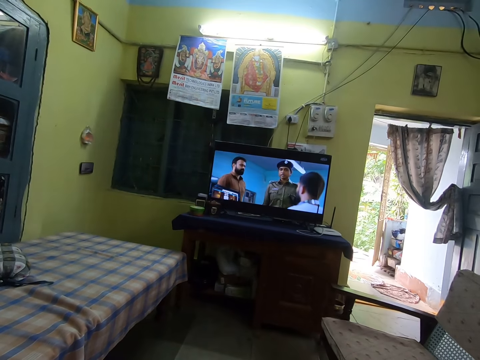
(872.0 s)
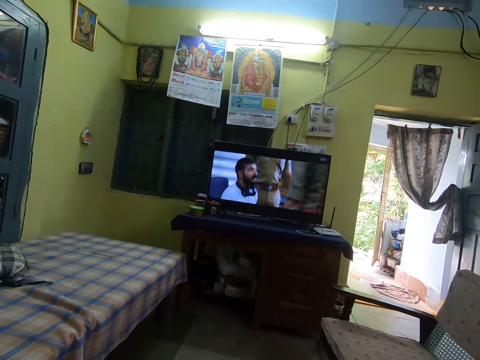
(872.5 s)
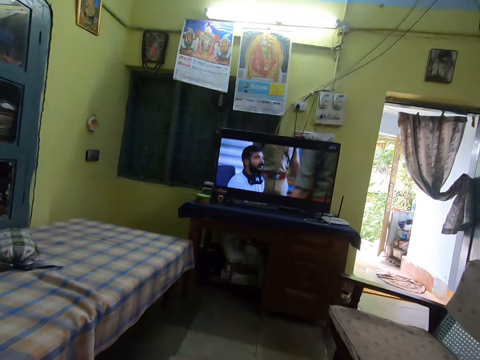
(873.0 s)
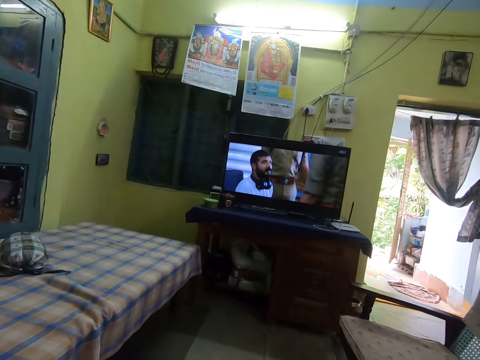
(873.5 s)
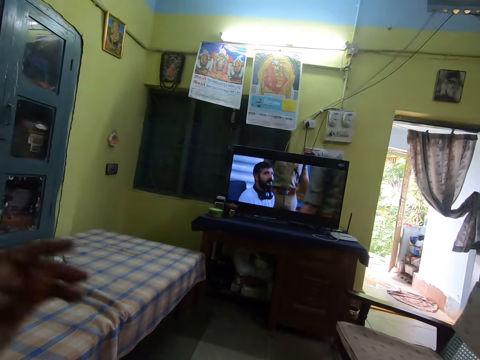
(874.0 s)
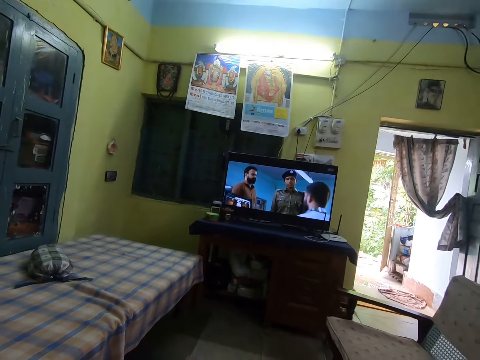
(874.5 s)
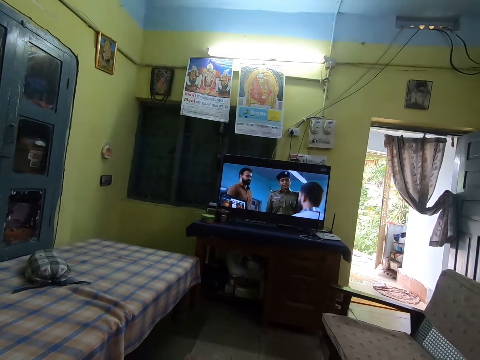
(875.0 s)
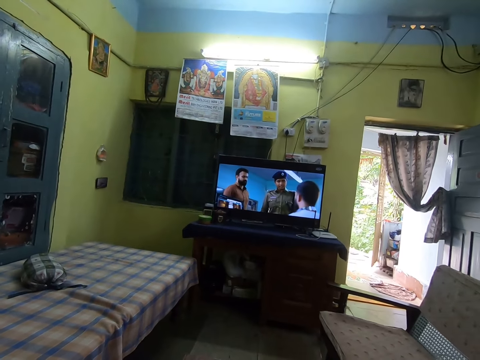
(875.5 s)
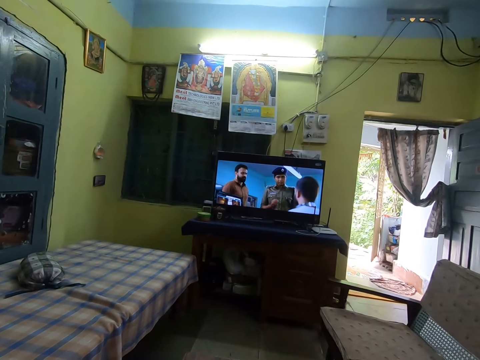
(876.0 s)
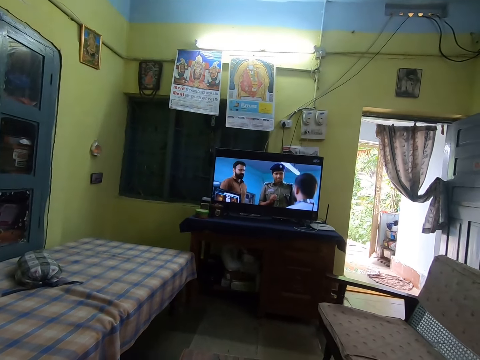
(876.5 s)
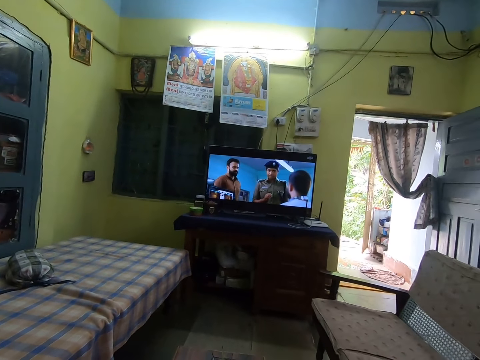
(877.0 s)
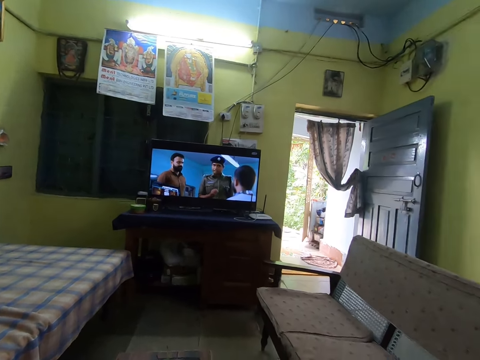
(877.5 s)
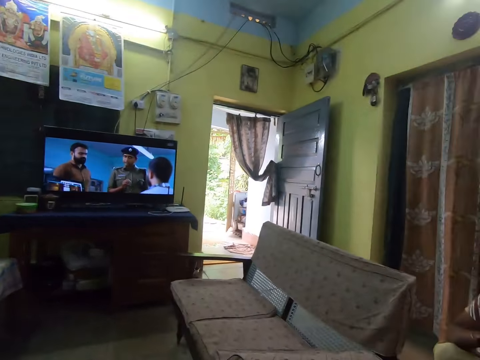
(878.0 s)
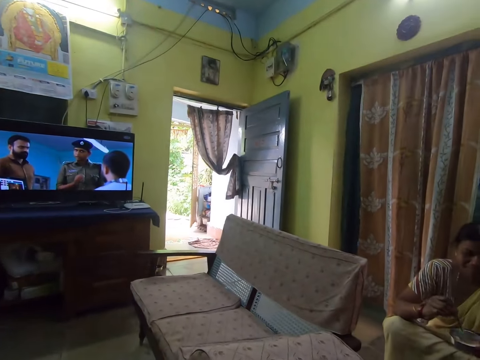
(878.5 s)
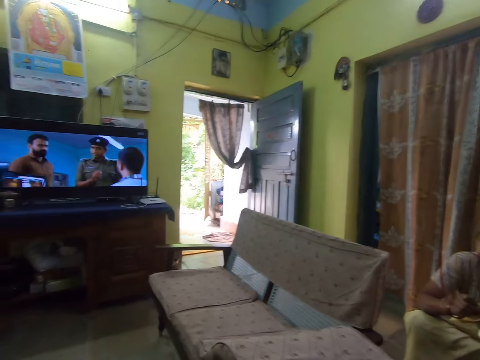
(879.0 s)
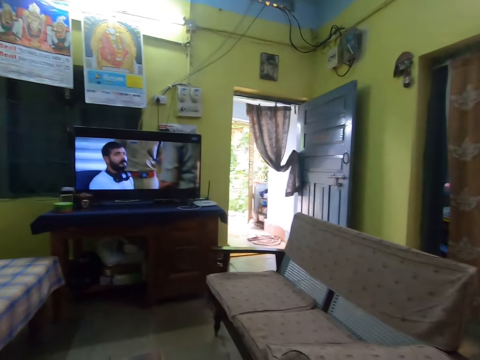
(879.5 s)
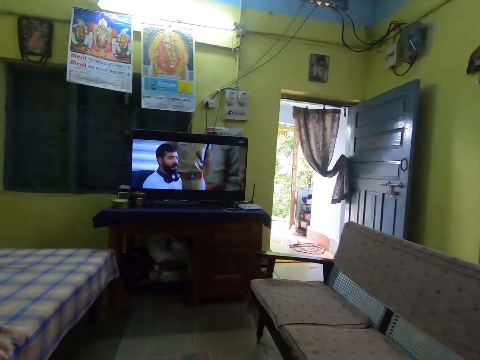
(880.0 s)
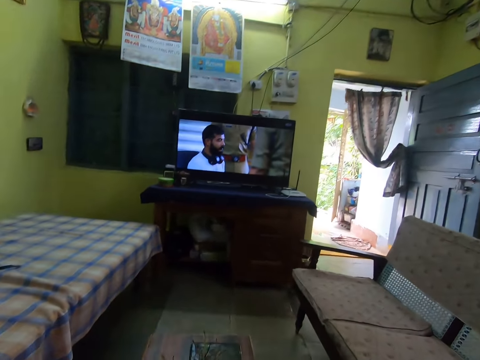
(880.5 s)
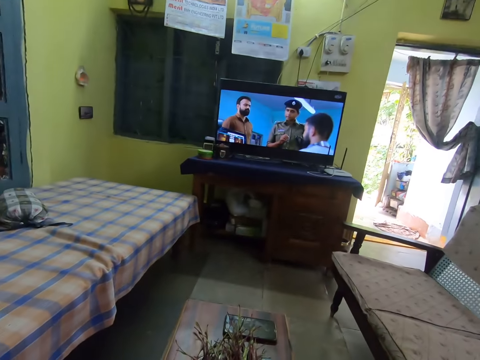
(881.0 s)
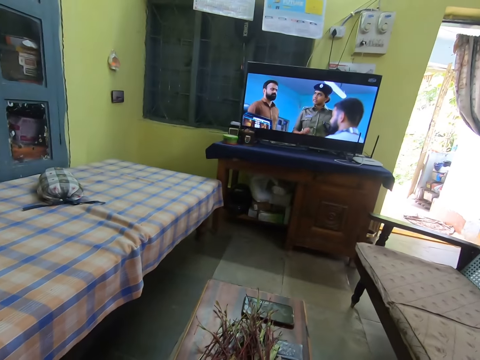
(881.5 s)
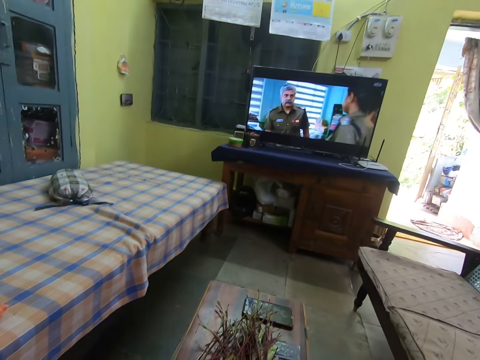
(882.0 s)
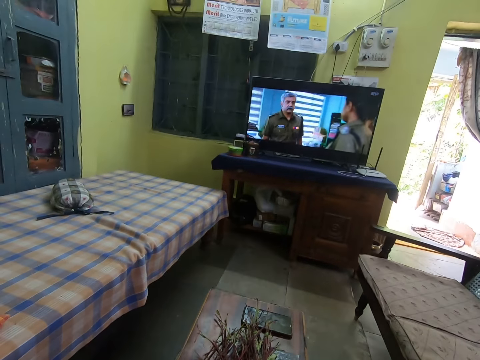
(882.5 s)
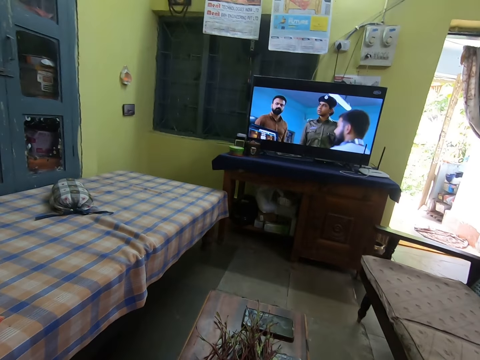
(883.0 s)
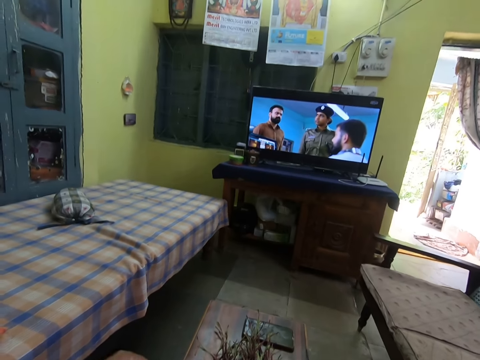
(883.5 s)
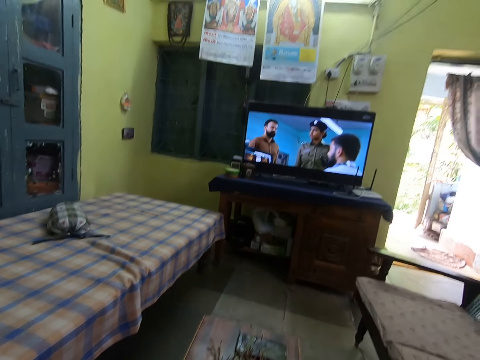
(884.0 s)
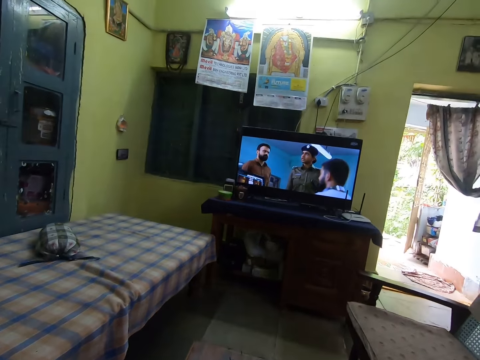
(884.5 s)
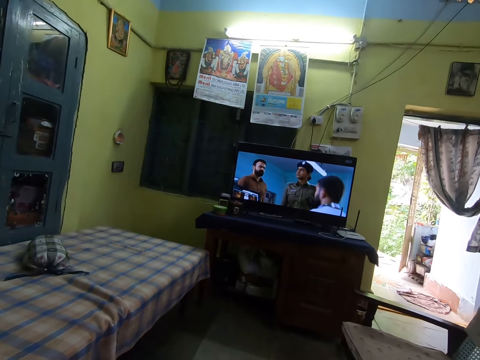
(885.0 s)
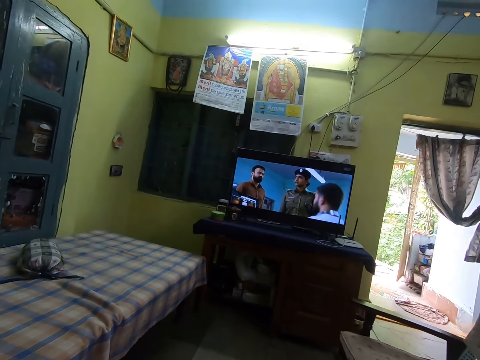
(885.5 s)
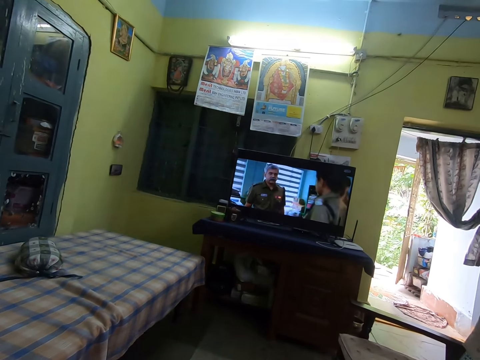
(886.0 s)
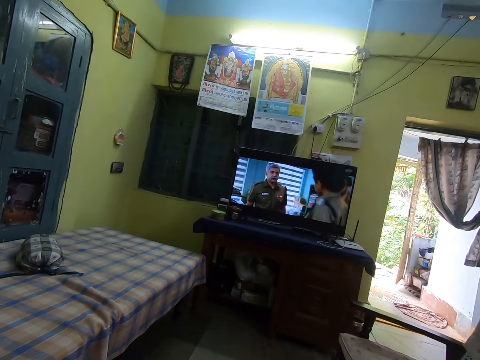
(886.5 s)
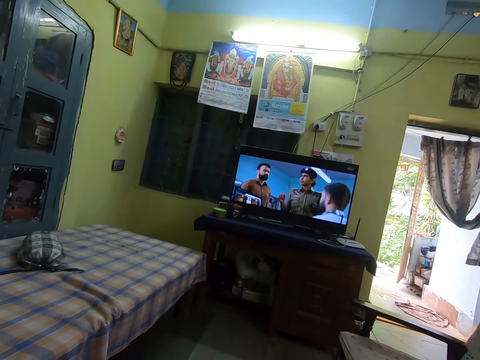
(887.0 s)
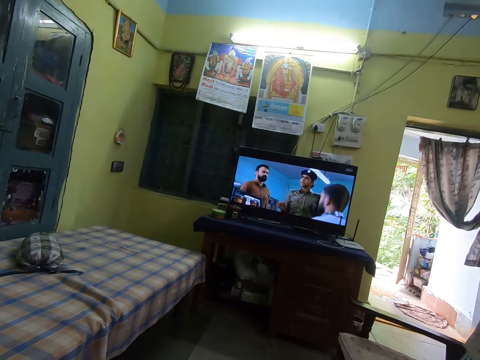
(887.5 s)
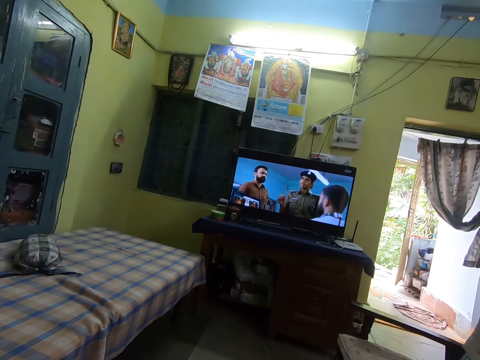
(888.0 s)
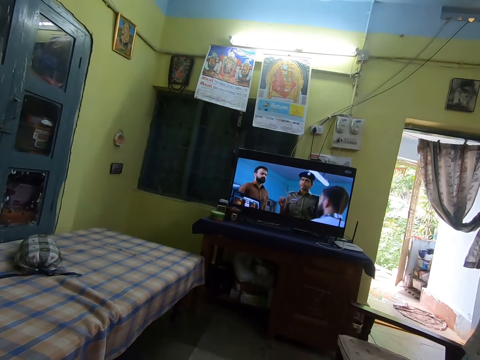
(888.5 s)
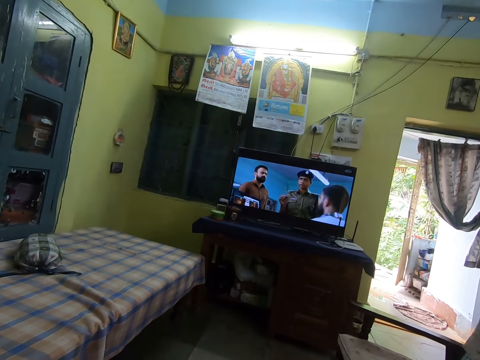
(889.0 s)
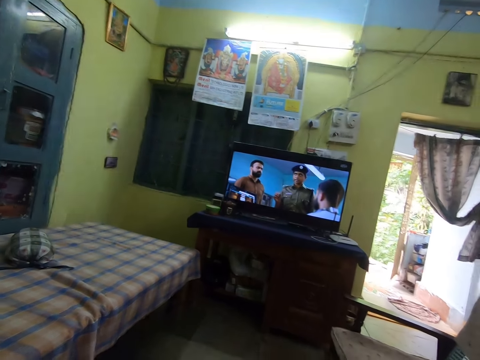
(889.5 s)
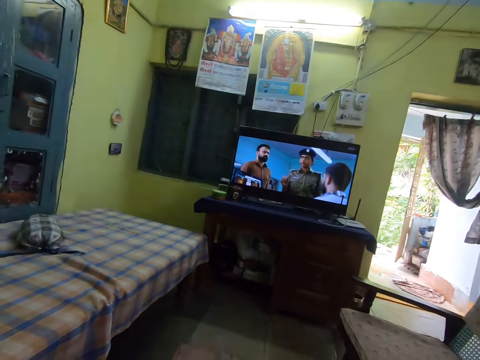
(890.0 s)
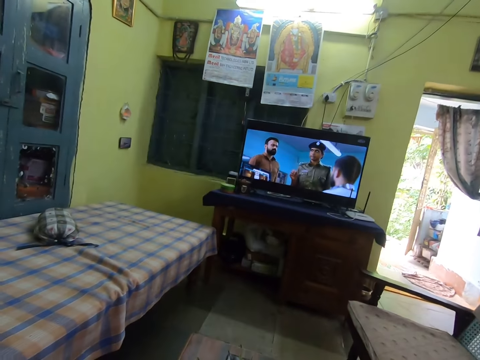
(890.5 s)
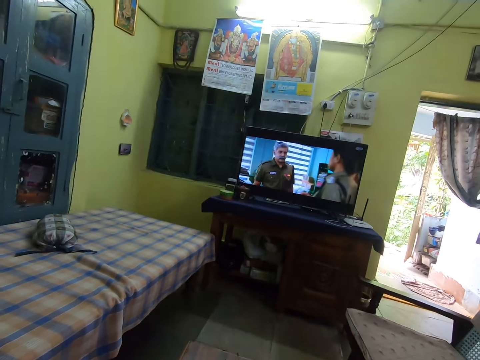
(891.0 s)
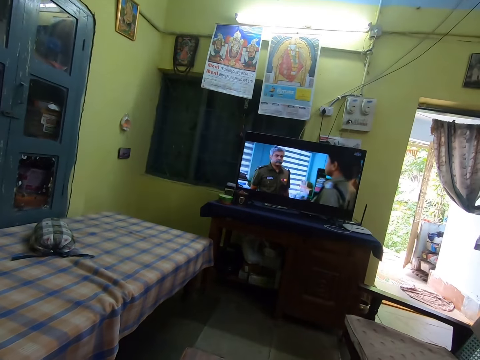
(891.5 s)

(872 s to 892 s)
The camera wearer raises her left hand to her face. She looks around. A woman stirs water in a steel bowl with a spoon. The camera wearer watches television.

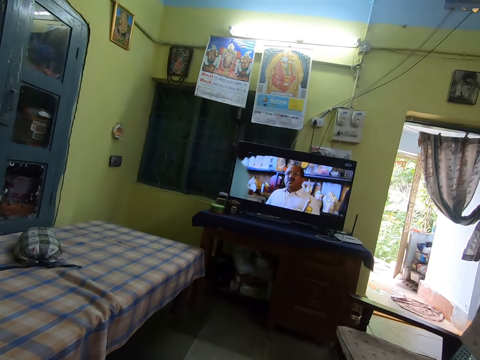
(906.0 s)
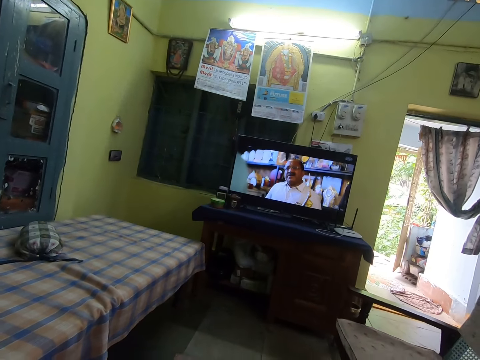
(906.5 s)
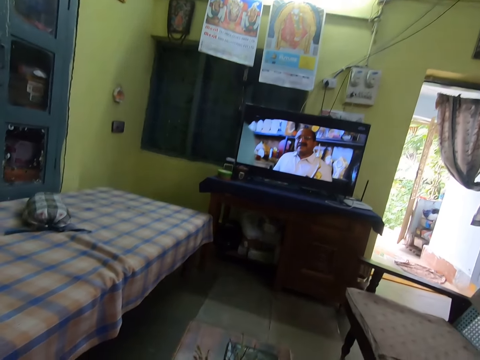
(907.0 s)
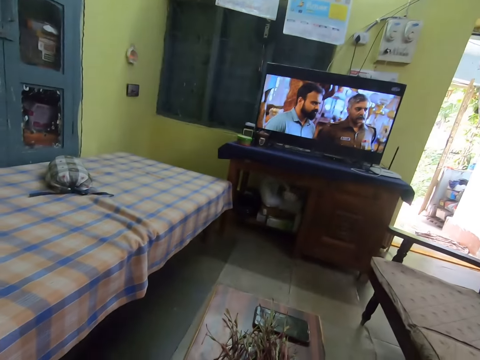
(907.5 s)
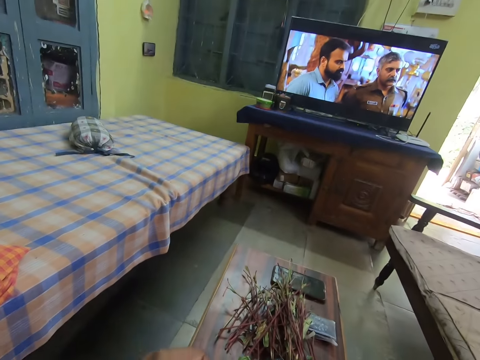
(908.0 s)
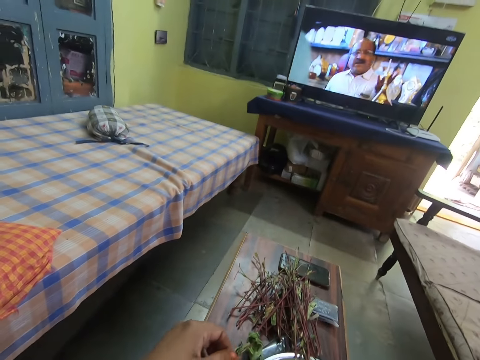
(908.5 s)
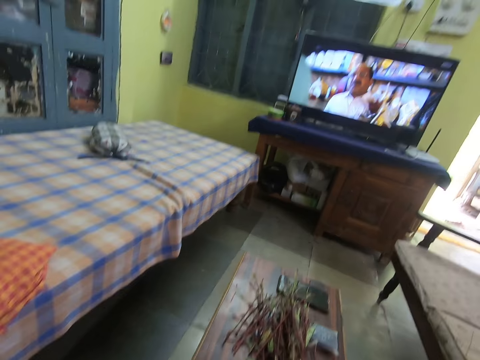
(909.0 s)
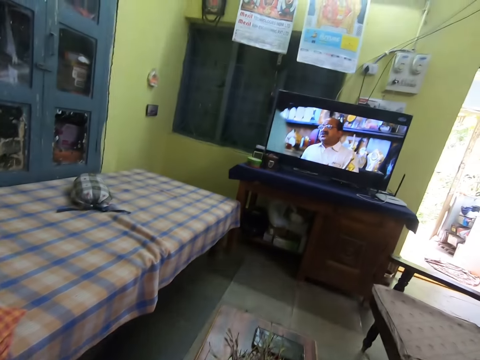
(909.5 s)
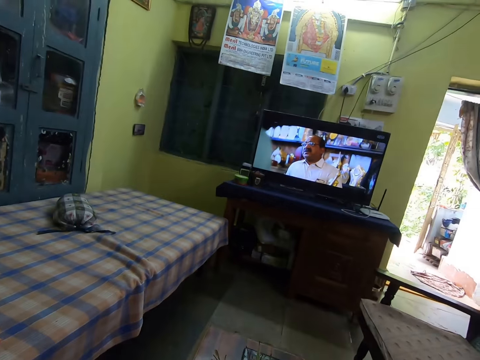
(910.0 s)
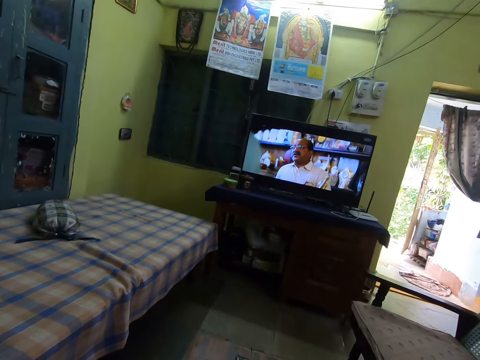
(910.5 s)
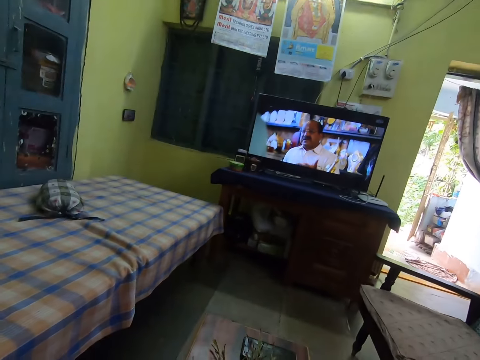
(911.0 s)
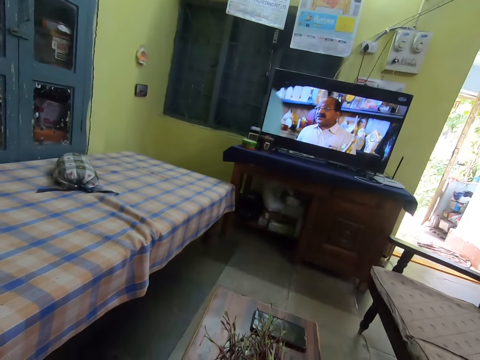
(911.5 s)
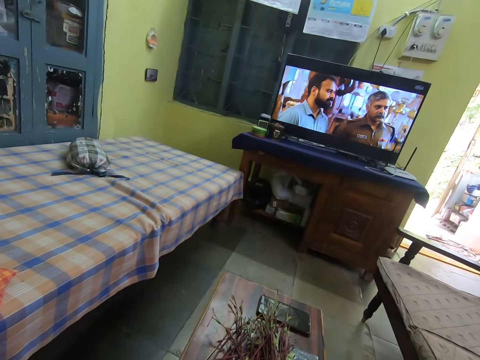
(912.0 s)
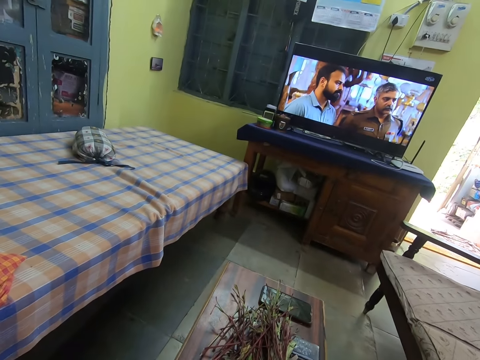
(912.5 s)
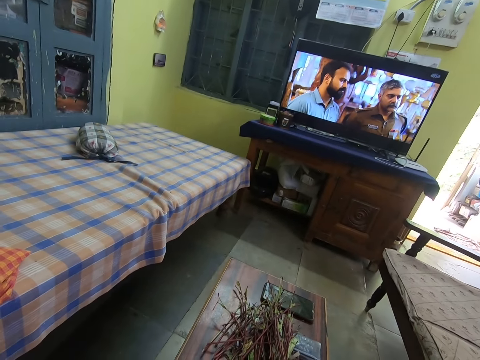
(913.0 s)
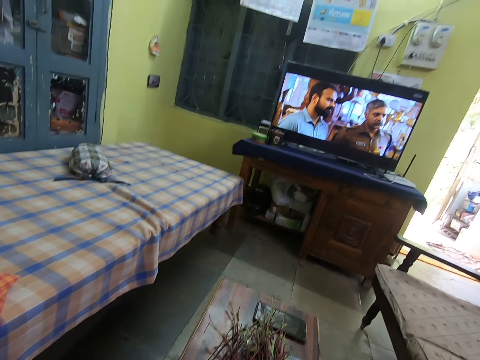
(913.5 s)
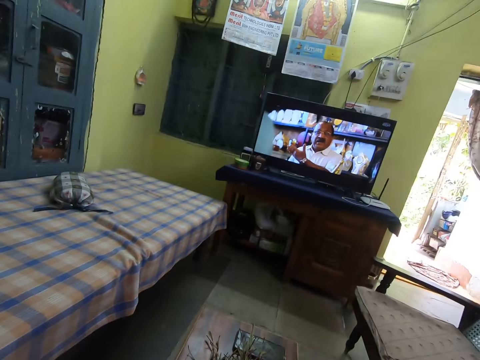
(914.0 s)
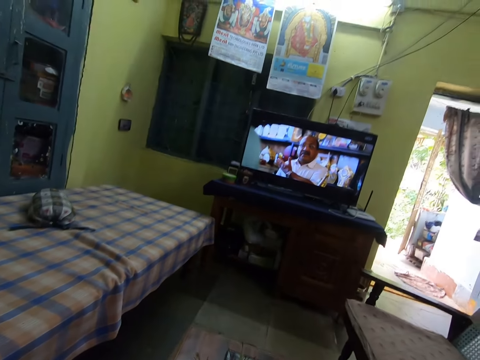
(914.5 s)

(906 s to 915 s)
The camera wearer picks a vegetable stalk from a pile of vegetable stalks on a table with her right hand.
